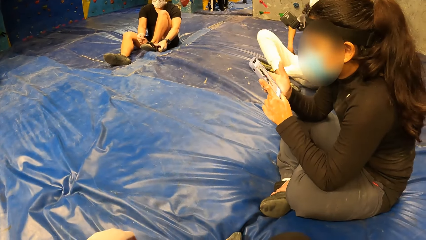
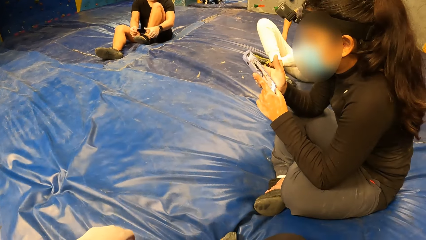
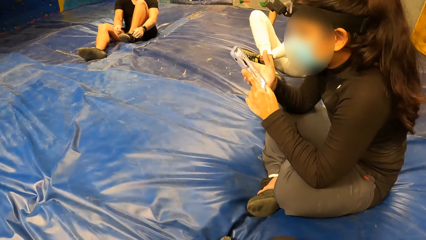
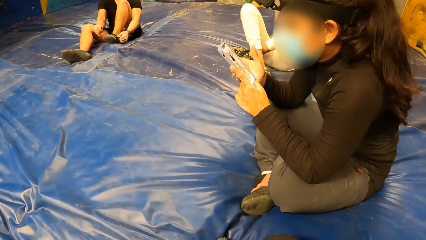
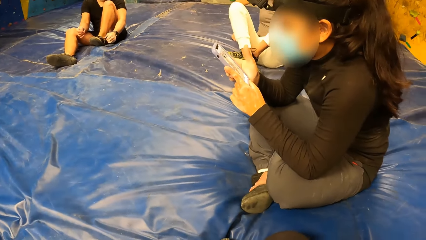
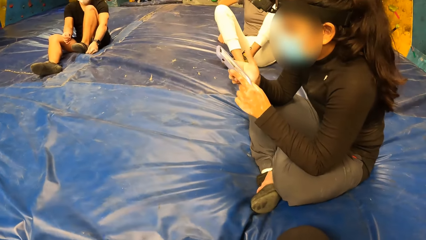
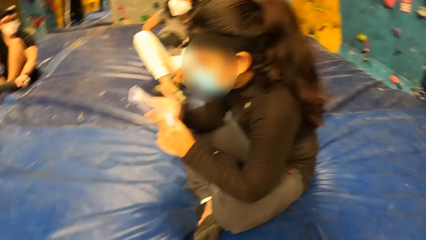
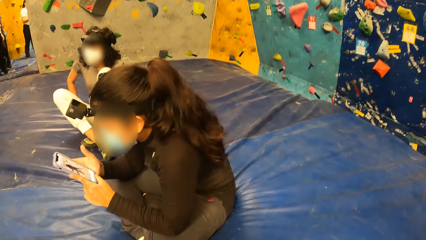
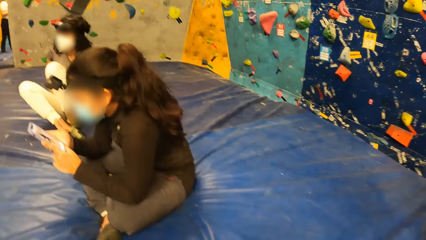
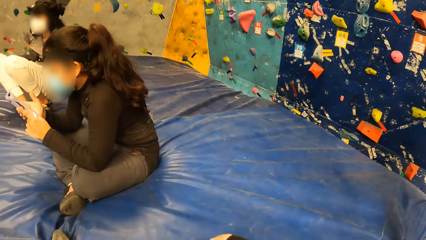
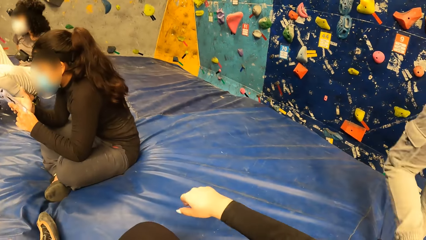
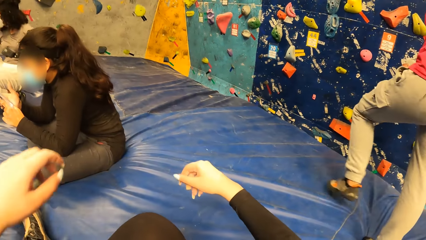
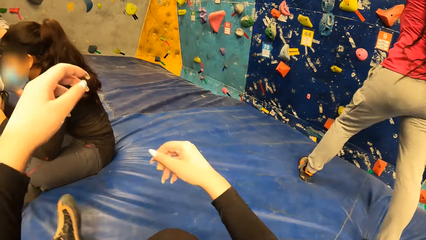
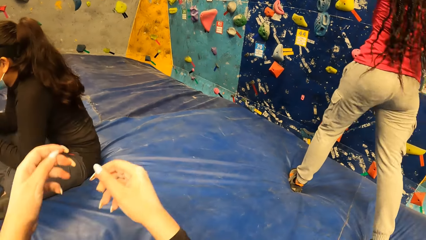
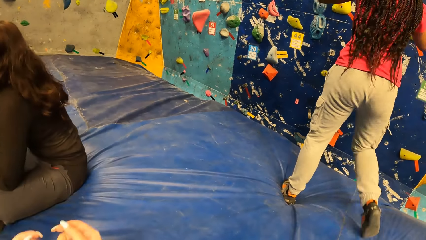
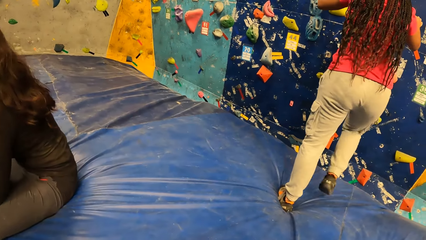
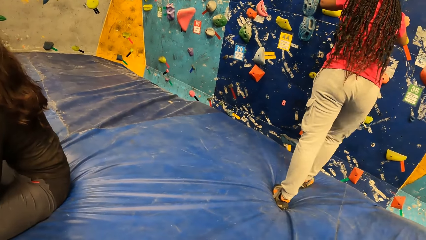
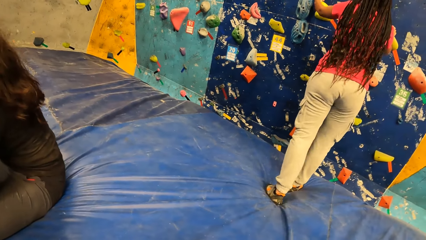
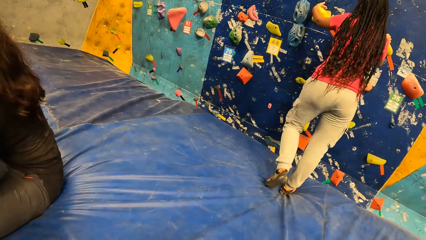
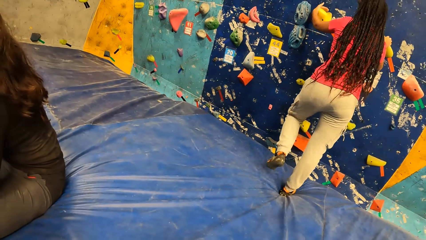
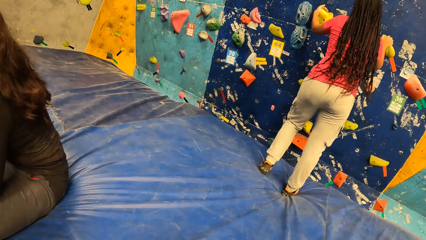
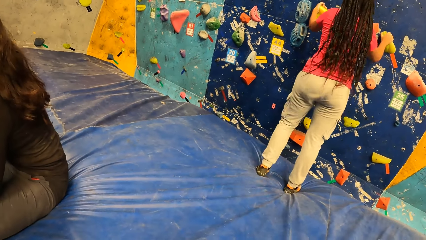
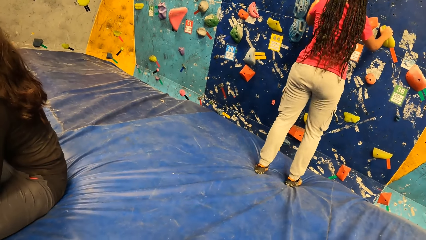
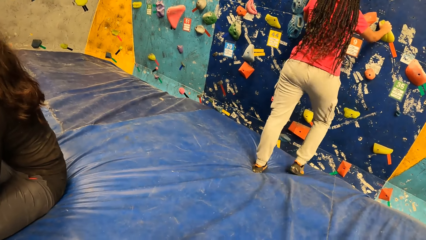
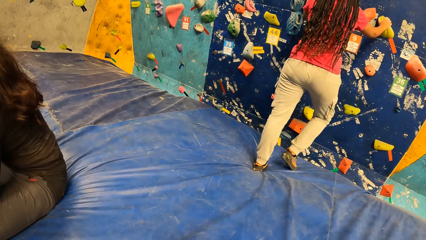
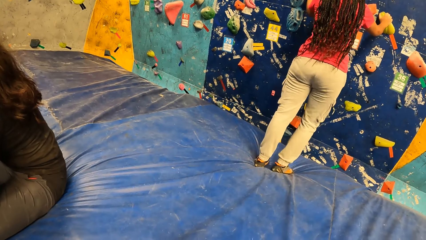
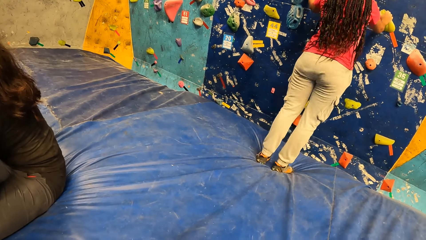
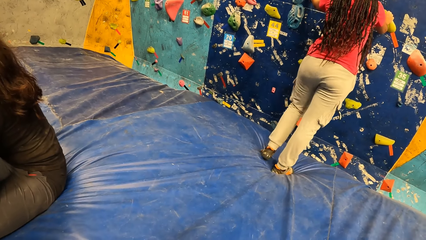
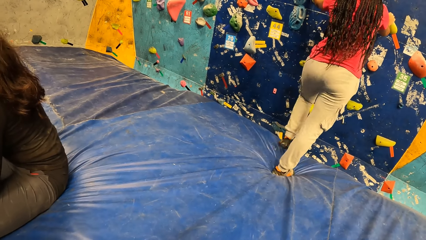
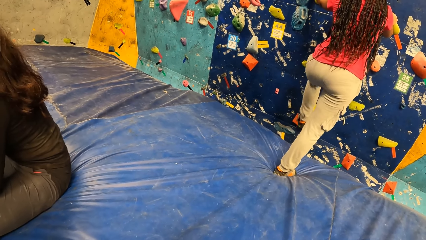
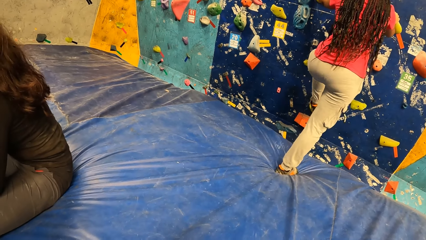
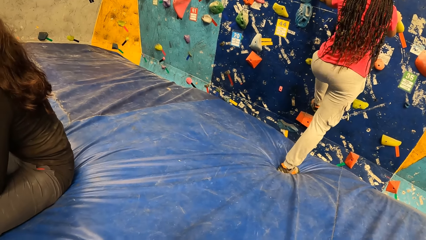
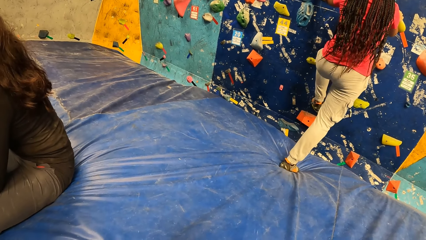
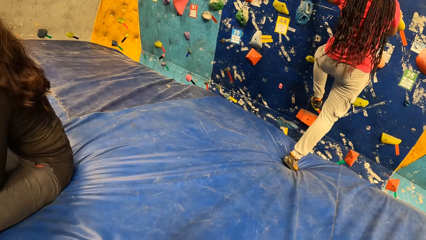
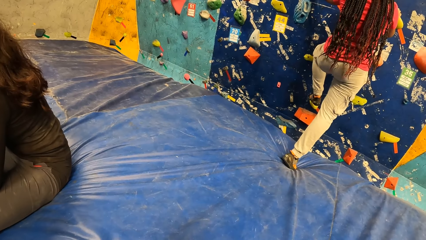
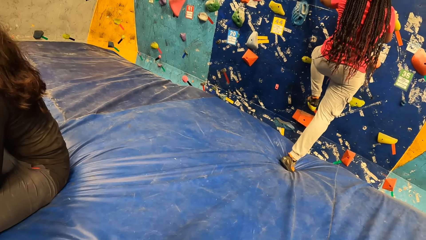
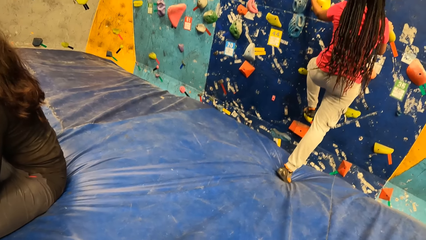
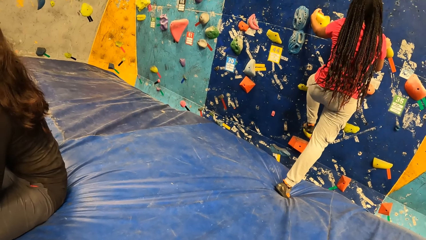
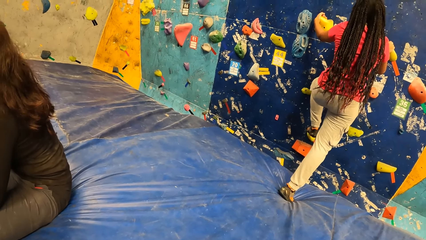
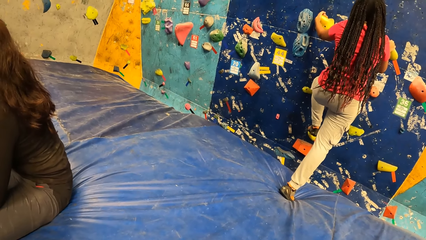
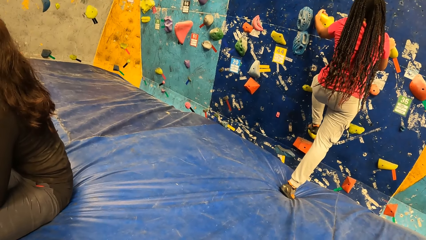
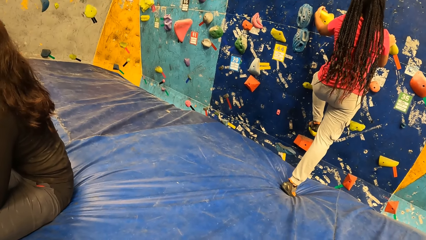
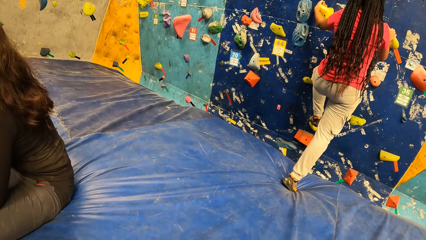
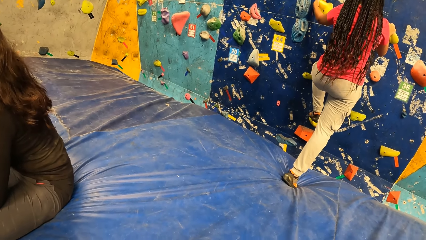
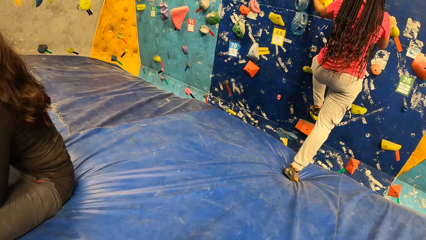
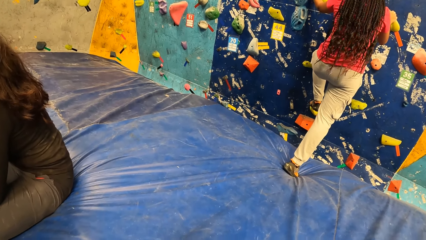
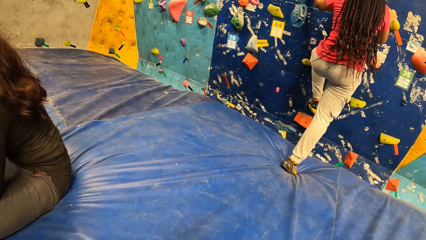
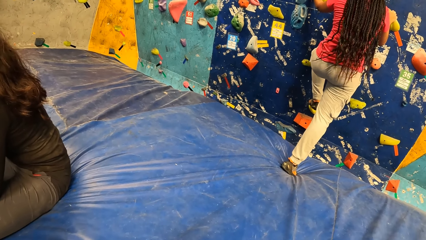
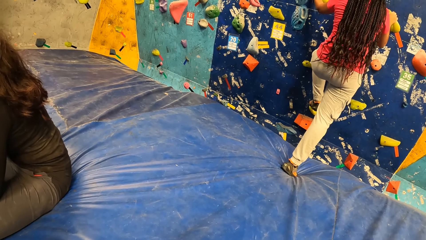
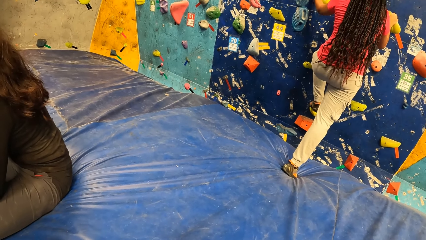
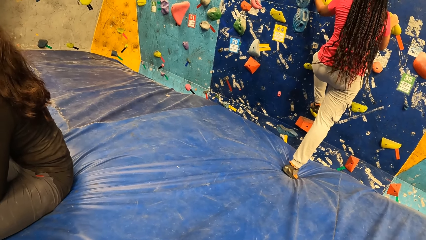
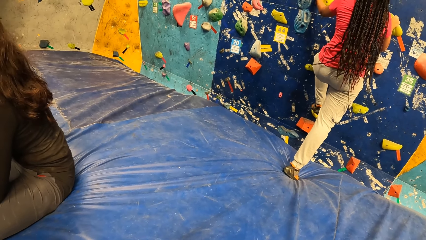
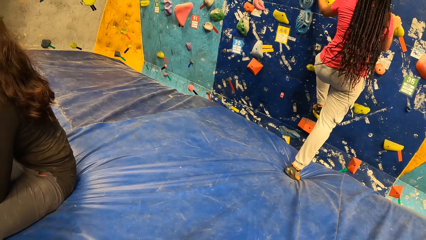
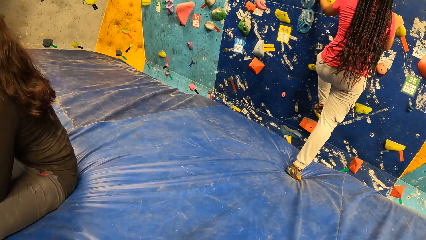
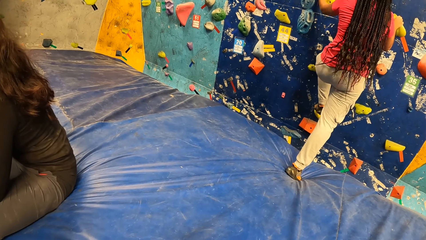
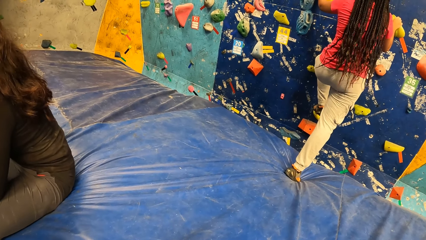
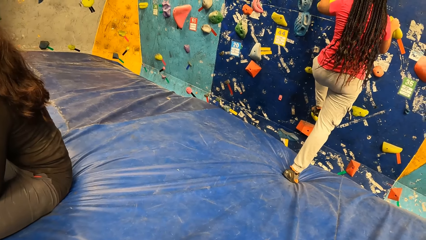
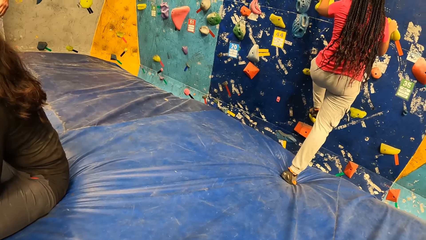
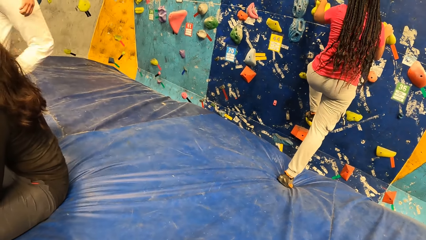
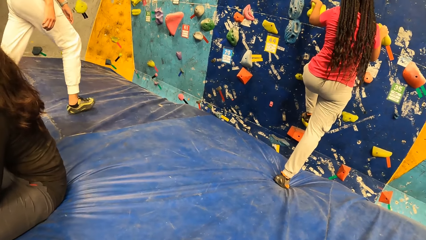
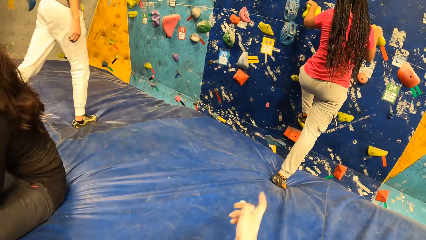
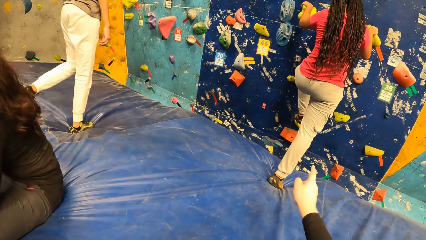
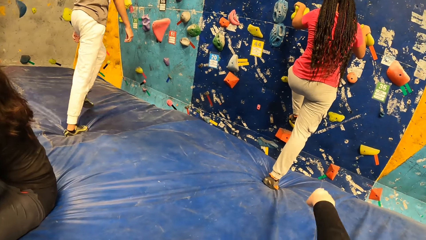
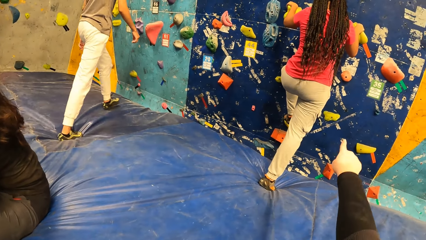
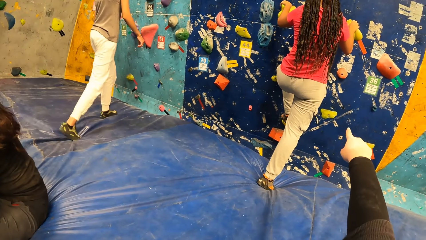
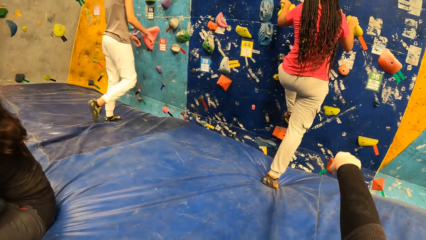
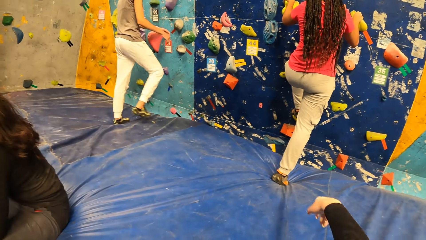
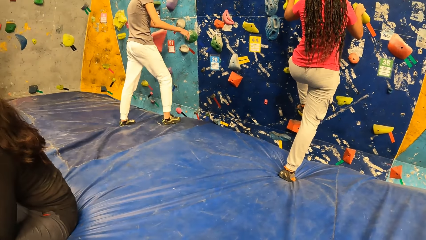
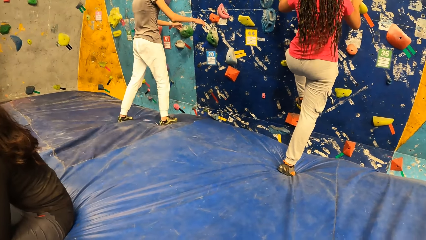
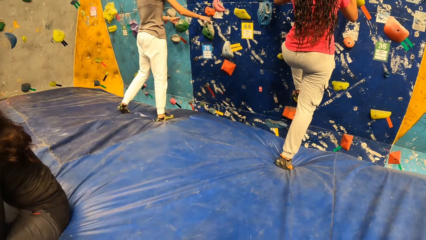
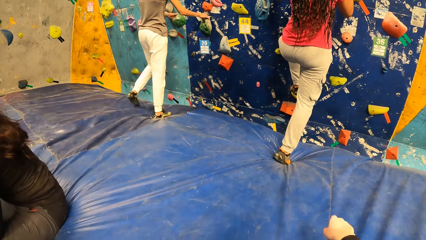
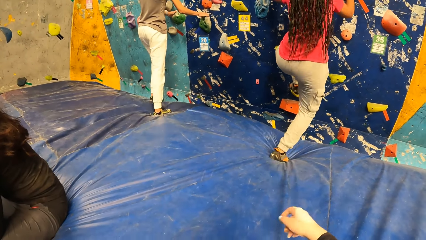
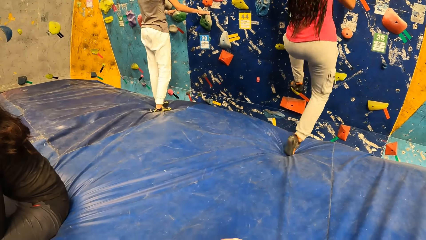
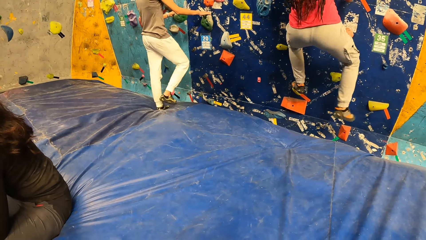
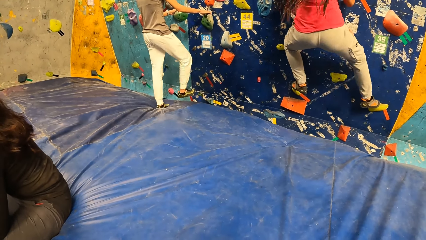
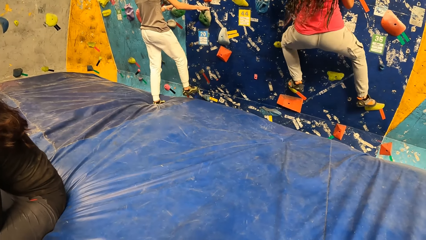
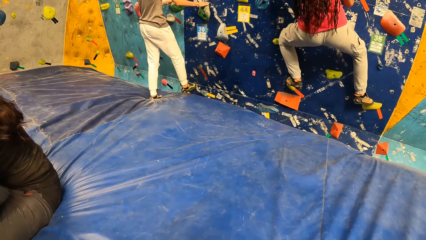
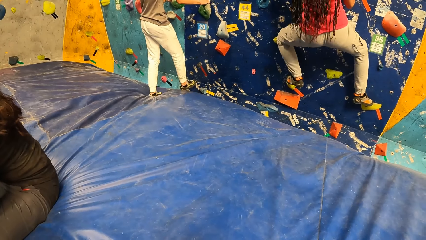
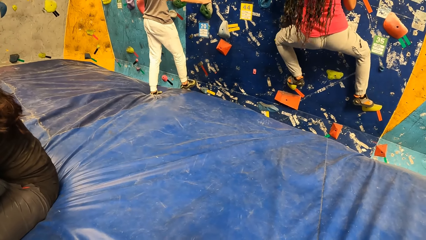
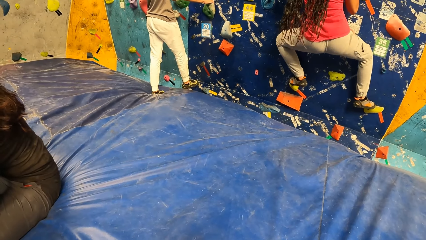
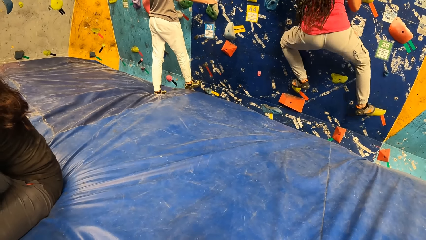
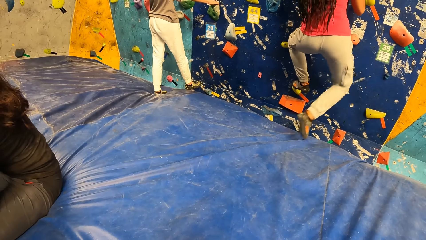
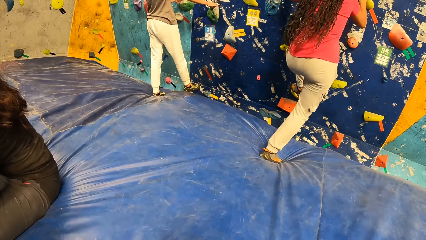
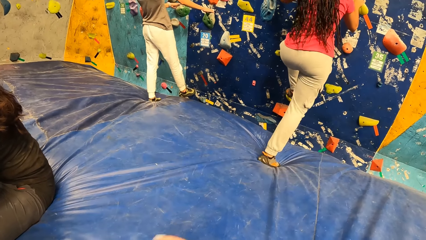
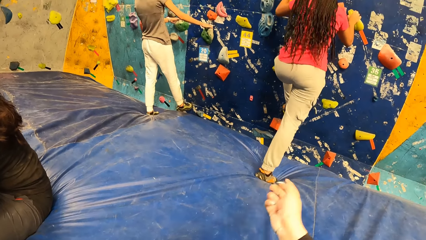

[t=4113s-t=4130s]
The woman holds the hand hold on the wall with her right hand, and holds a hand hold on the wall with her left hand. The camera wearer dialogues with the woman. The woman climbs the wall with the hand holds in both hands.
